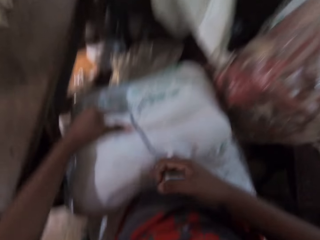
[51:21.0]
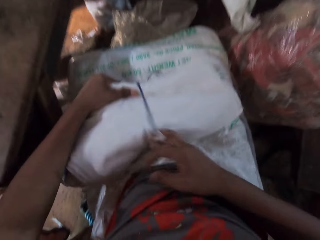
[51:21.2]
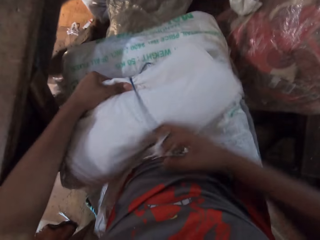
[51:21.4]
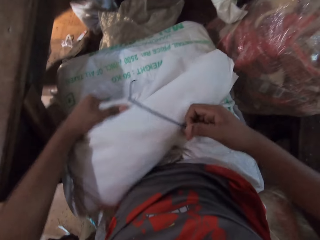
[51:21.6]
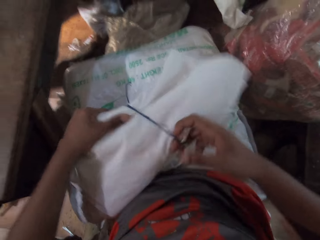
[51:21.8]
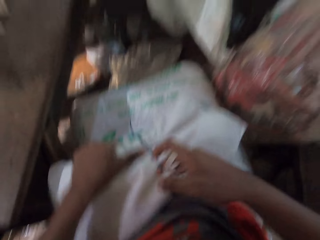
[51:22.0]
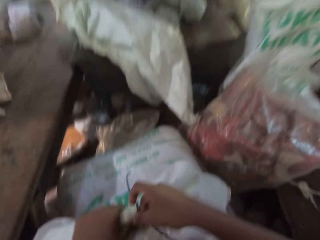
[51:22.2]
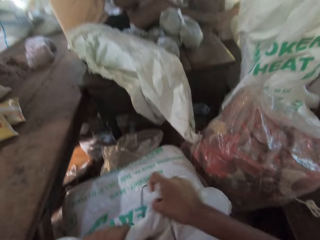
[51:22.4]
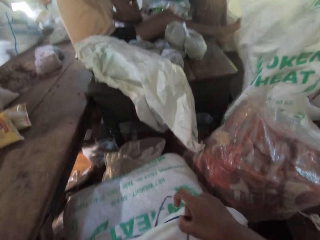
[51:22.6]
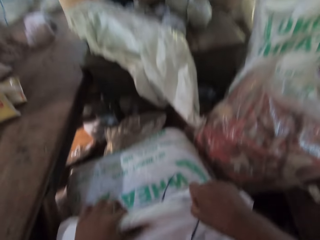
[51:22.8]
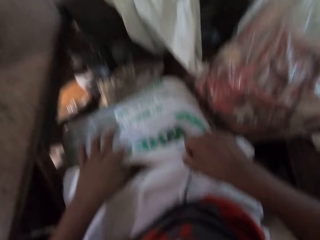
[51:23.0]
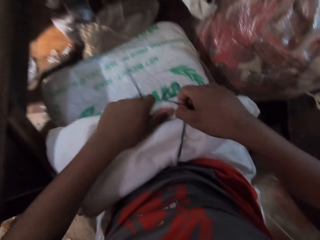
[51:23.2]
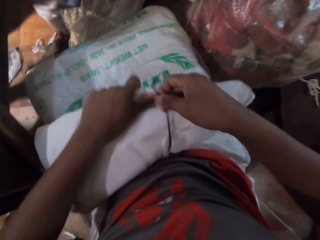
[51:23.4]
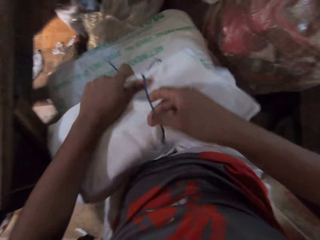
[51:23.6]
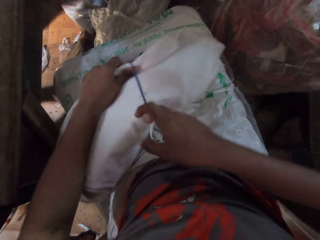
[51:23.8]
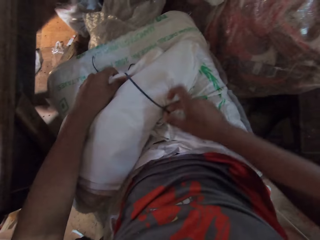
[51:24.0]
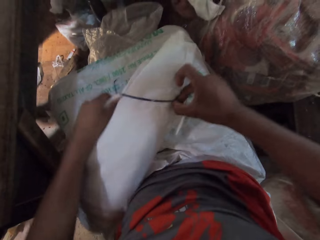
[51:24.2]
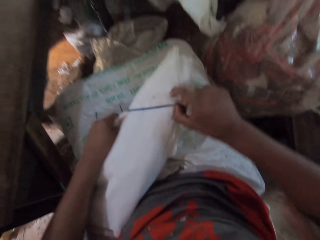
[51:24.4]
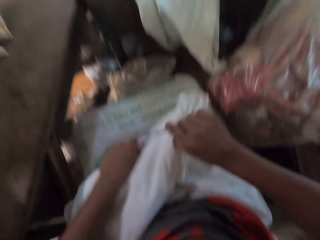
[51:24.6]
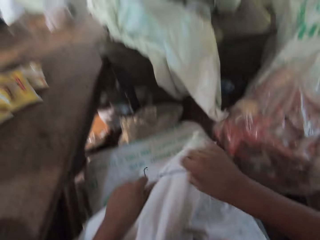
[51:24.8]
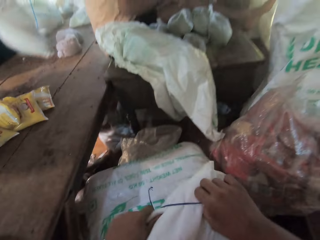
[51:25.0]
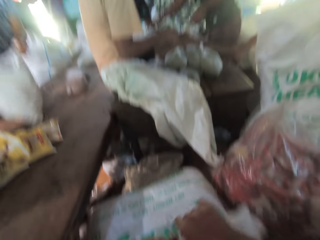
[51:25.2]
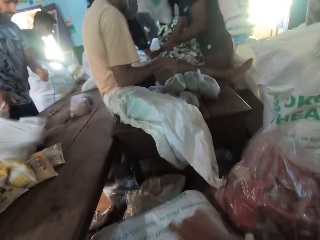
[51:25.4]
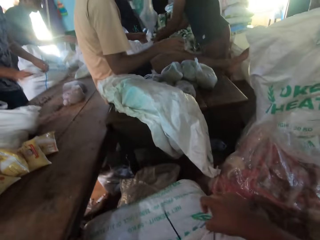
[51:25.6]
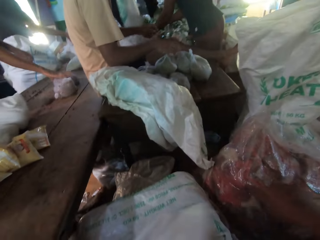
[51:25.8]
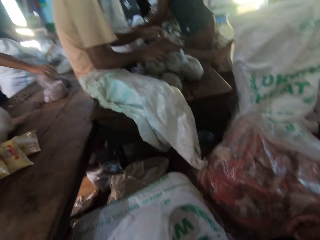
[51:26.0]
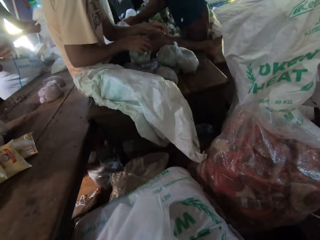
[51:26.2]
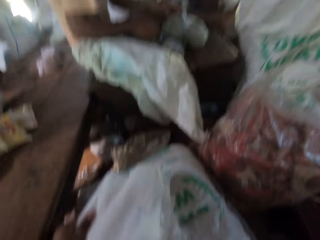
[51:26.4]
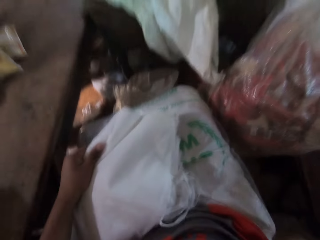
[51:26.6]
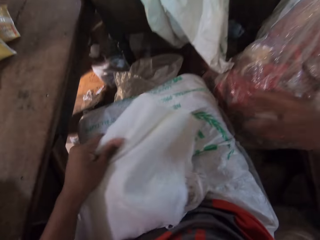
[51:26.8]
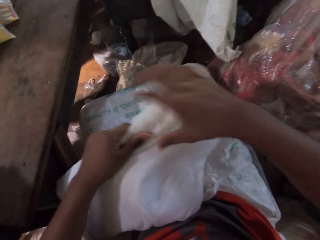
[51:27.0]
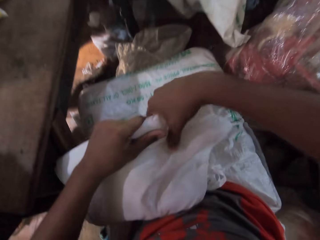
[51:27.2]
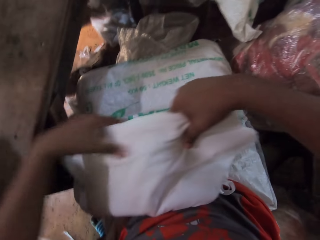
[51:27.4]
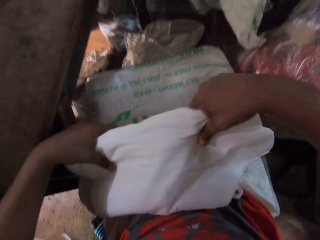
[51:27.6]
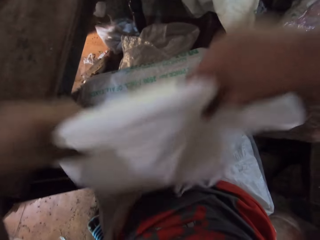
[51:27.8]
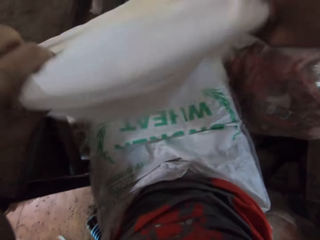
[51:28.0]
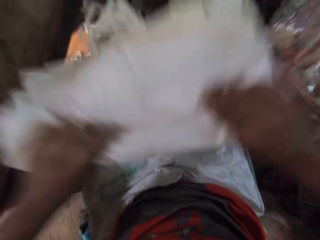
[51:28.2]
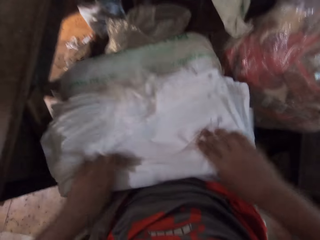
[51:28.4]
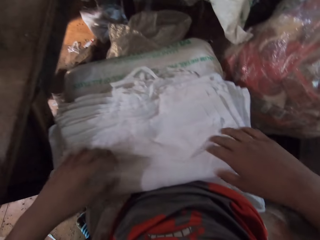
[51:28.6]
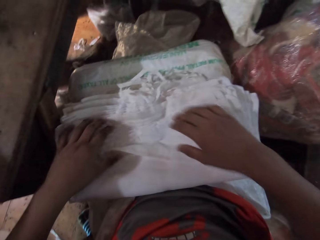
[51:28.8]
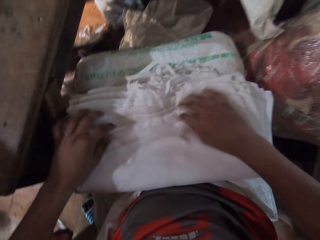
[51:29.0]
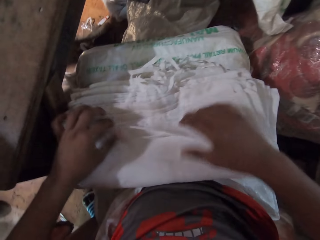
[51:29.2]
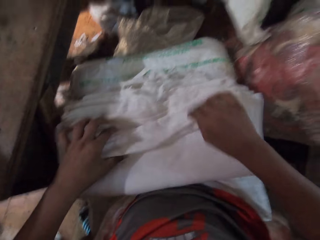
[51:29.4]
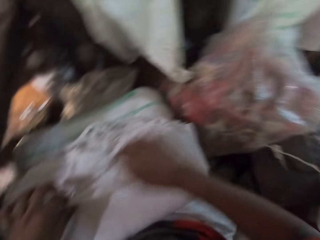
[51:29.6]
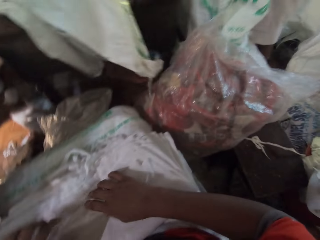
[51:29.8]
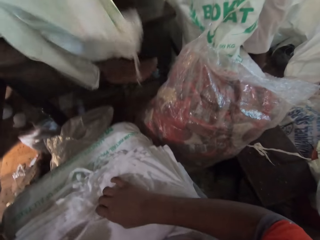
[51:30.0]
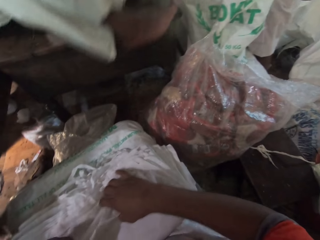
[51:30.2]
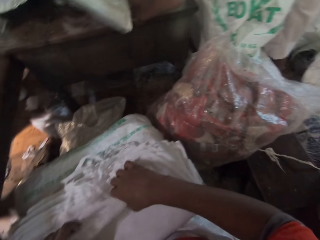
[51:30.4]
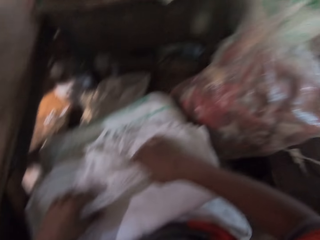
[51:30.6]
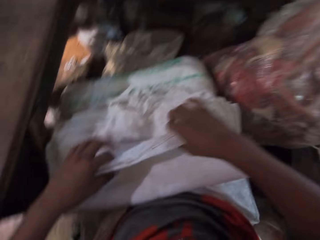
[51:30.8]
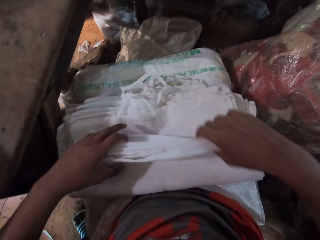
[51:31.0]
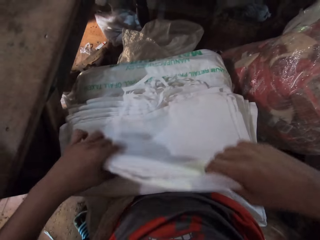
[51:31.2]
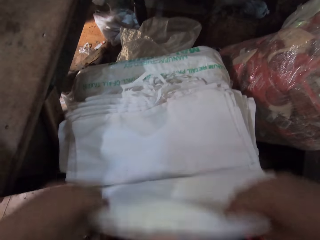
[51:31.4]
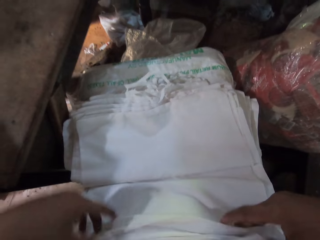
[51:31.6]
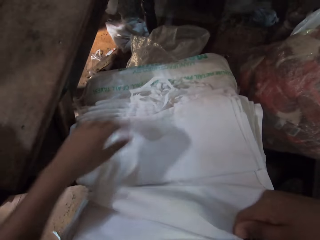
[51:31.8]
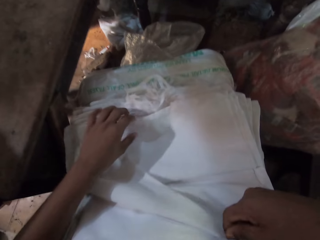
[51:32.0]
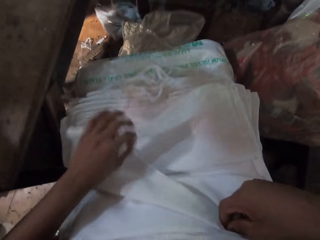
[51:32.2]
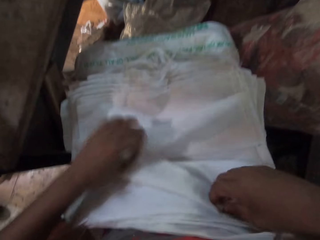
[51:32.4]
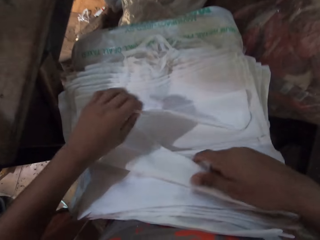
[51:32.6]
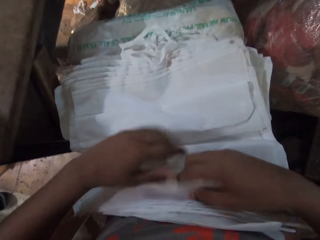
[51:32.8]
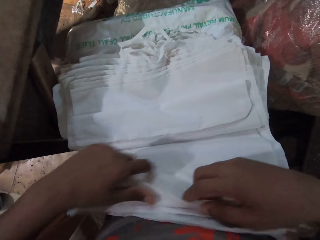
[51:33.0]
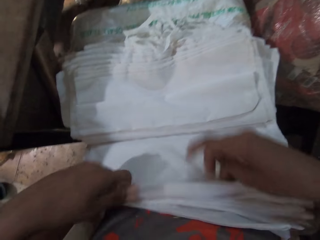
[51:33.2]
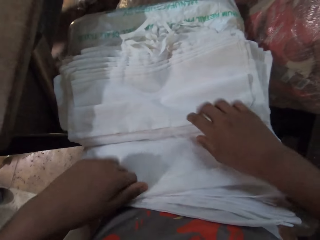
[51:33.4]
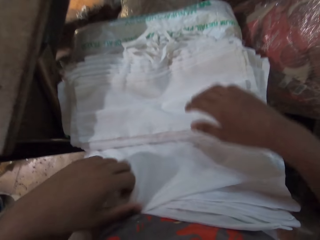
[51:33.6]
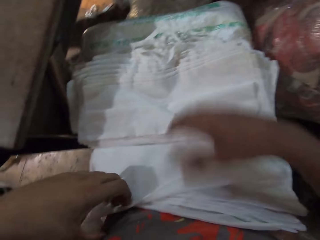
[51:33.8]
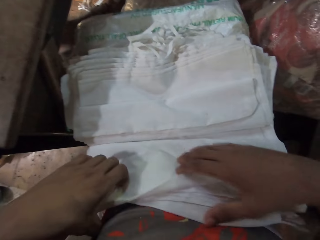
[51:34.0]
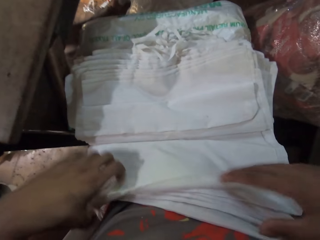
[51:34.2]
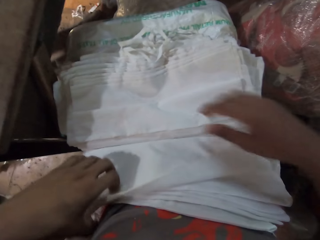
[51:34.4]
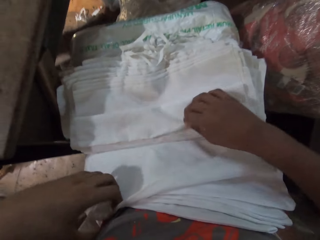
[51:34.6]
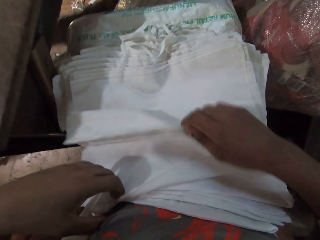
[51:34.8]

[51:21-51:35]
The camera wearer arranges the bundle of plastic bags on his lap with both hands. He peruses through the bag packs.

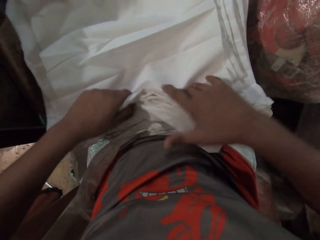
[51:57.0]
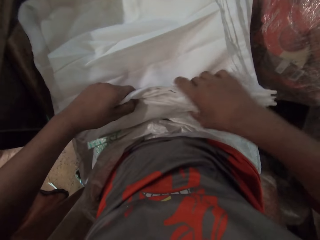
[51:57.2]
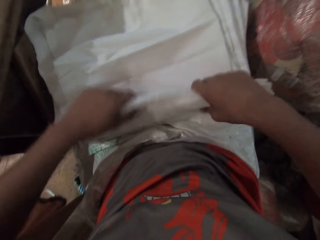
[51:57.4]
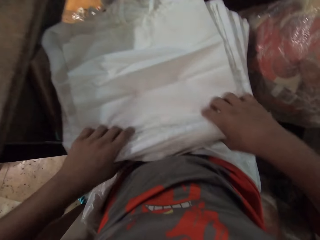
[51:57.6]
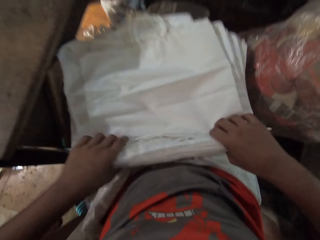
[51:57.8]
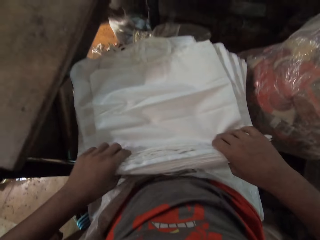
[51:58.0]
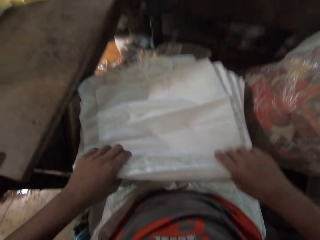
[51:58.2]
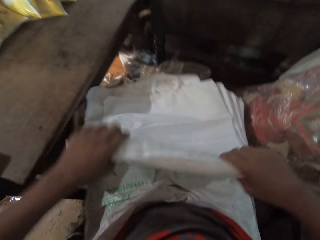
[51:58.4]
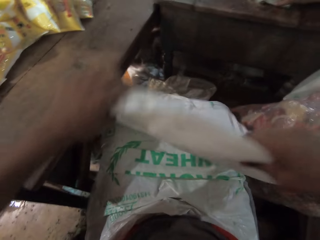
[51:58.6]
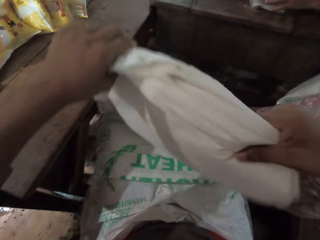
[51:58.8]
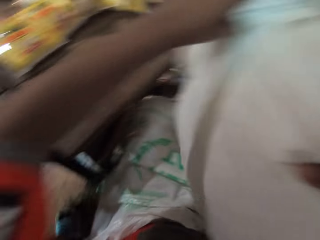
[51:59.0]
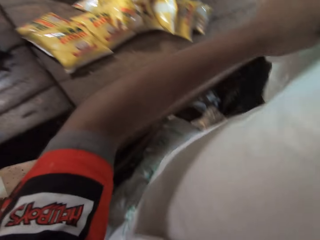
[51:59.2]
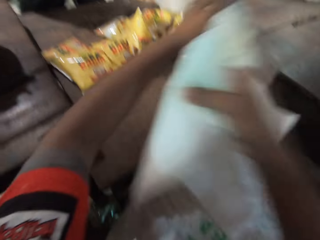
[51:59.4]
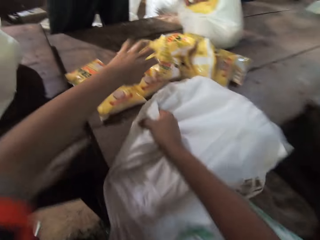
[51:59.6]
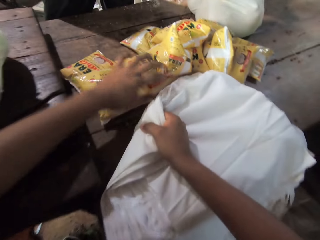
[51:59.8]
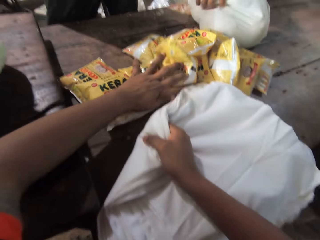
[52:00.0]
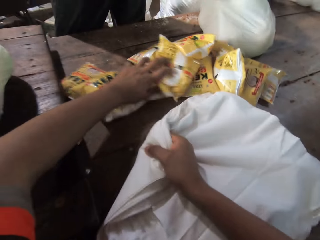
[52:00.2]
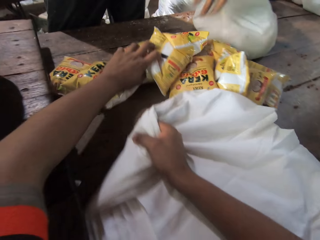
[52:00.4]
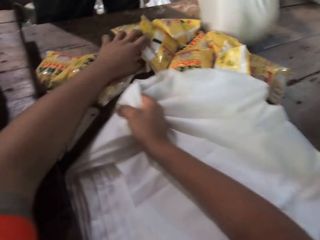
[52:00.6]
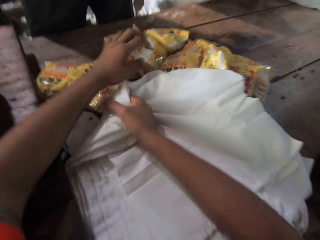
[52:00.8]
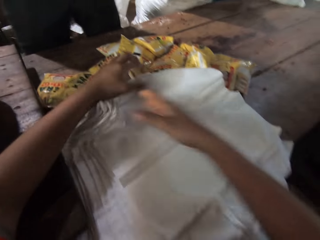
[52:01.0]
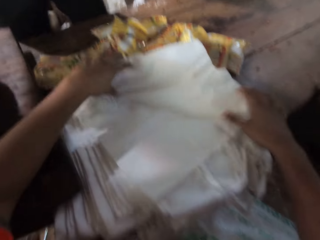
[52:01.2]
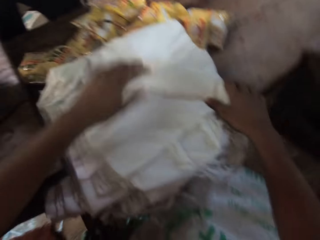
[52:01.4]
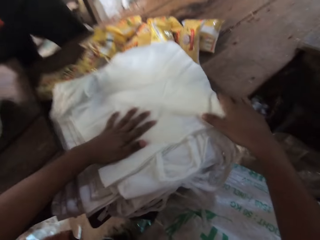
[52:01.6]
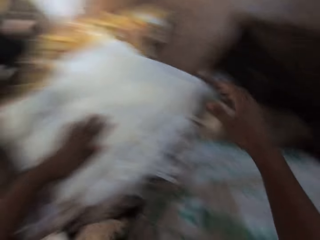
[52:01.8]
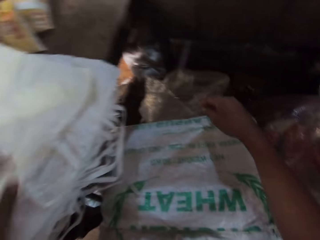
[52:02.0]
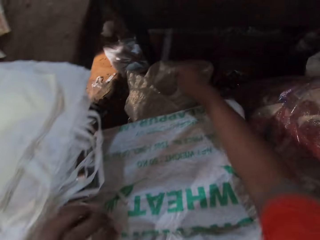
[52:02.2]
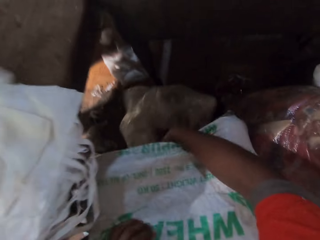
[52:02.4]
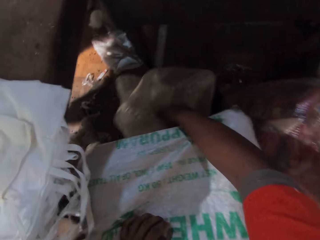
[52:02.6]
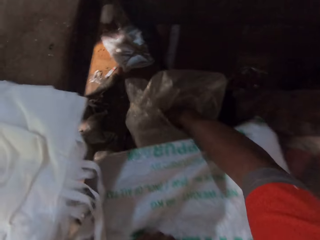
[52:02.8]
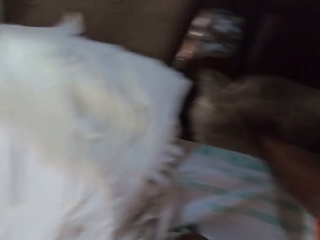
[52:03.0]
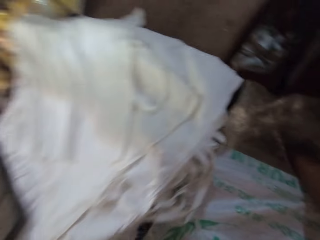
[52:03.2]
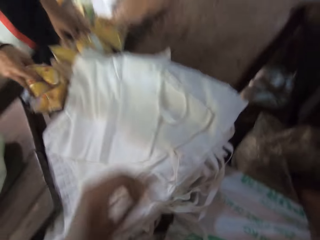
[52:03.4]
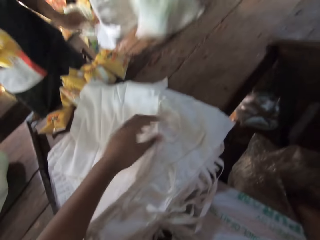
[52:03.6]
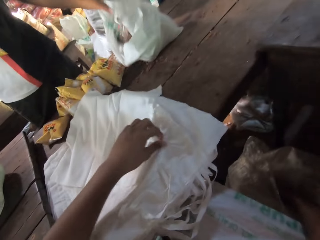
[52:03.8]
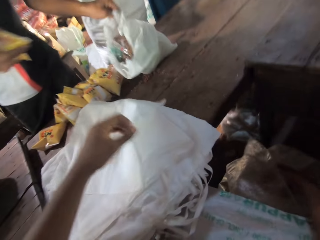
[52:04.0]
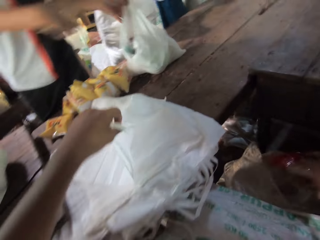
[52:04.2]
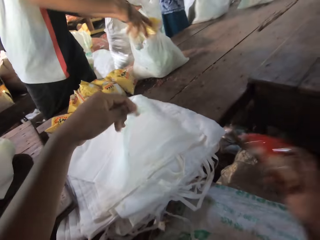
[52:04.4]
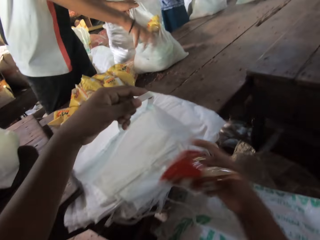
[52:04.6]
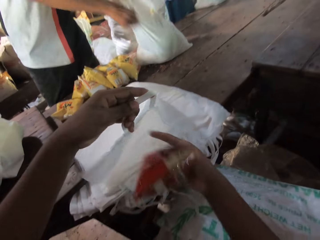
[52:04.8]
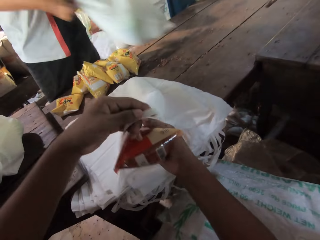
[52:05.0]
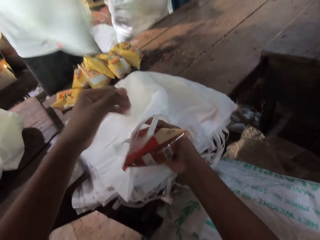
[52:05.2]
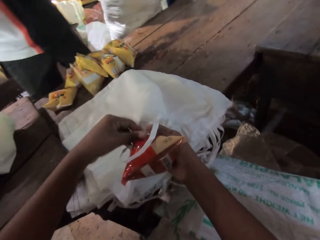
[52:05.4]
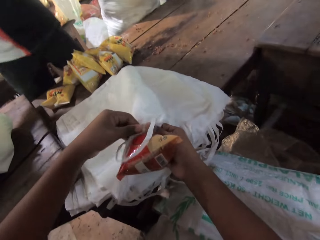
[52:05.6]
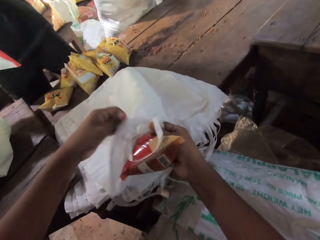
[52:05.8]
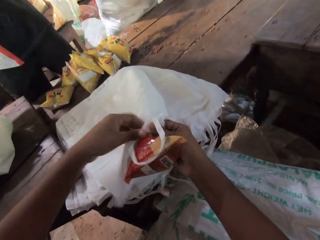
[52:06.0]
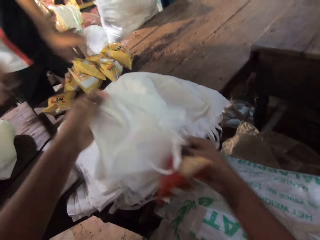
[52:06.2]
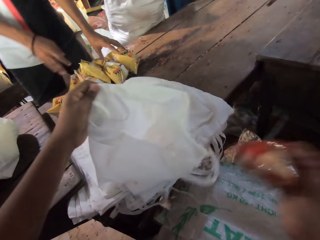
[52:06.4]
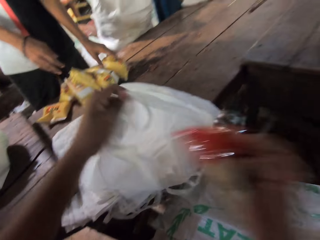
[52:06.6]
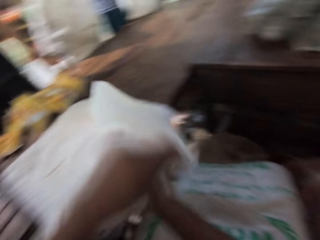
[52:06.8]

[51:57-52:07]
The camera wearer moves some plastic bags or bag packs from his lap onto the table with both hands. He moves the packaged rice on the table with his left hand. He touches the plastic bags on the table with his left hand. He picks up the packaged rice from the sack on the floor with his right hand. A man picks up the packaged rice from the table with his right hand. The man picks up a plastic bag from the table with his left hand. The camera wearer holds the plastic bag on the table with his left hand. He repacks the packs in the sack into the bag packs. The man drops the packaged foods into the plastic bag in his left hand. The man moves the plastic bag on the table with both hands. The camera wearer puts the packaged rice in his right hand into the plastic bag in his left hand.
